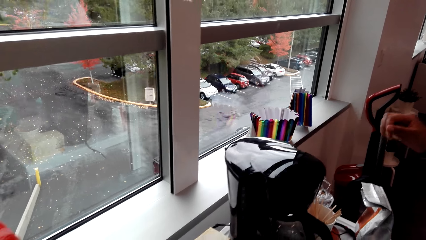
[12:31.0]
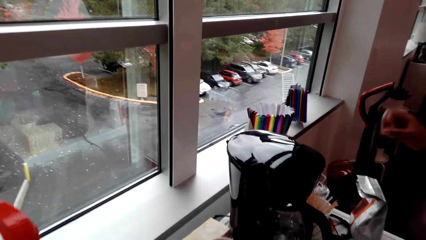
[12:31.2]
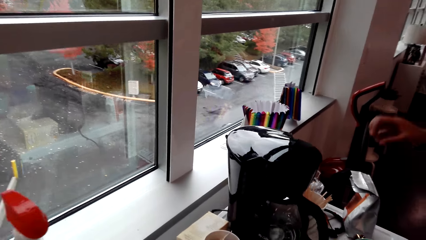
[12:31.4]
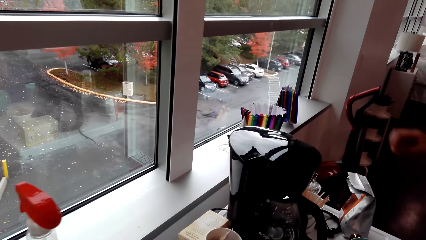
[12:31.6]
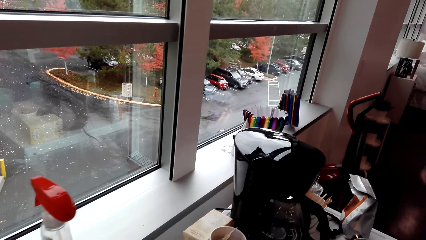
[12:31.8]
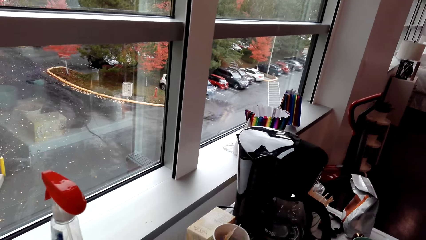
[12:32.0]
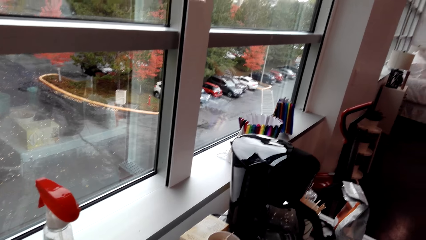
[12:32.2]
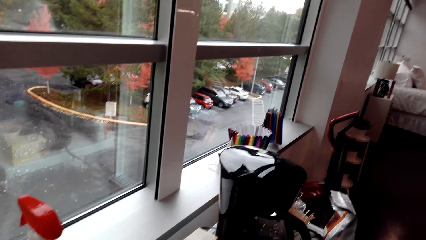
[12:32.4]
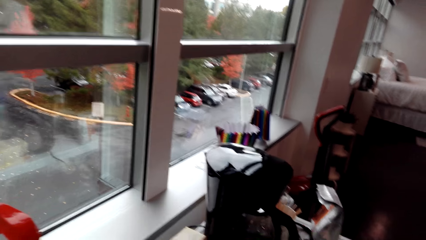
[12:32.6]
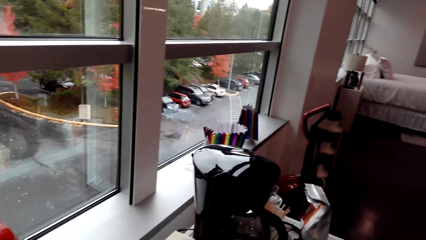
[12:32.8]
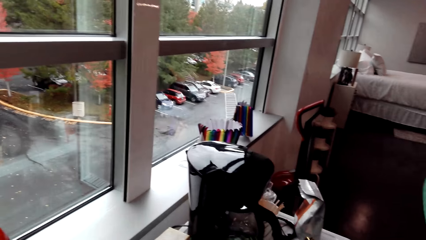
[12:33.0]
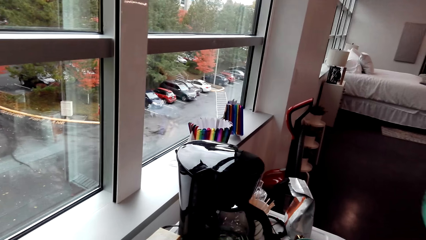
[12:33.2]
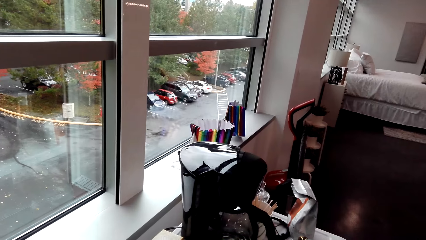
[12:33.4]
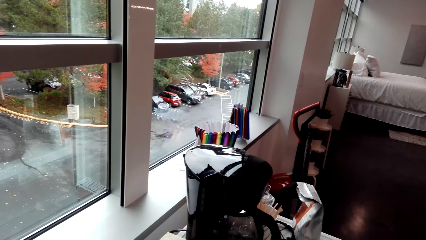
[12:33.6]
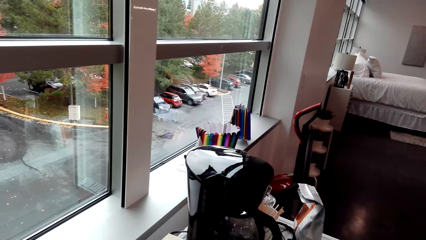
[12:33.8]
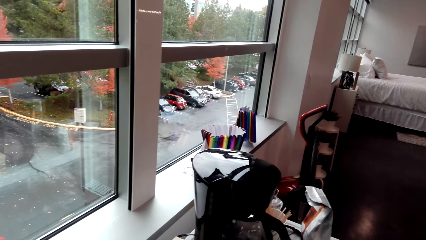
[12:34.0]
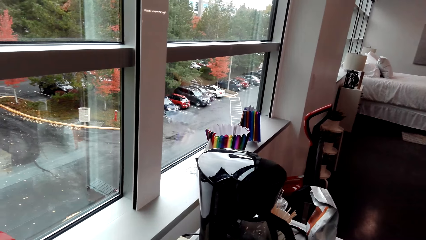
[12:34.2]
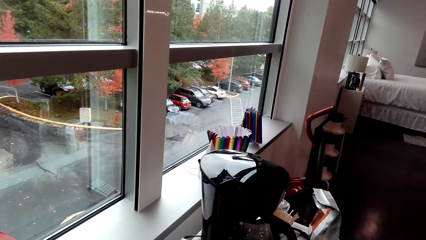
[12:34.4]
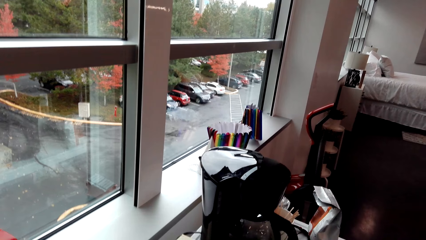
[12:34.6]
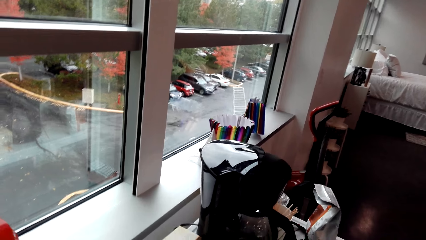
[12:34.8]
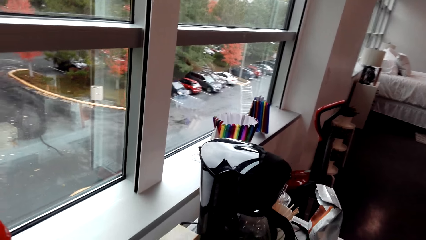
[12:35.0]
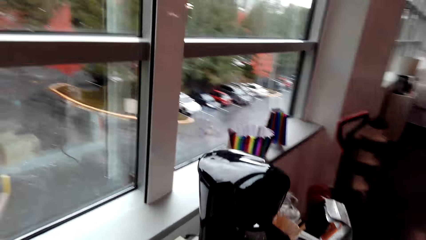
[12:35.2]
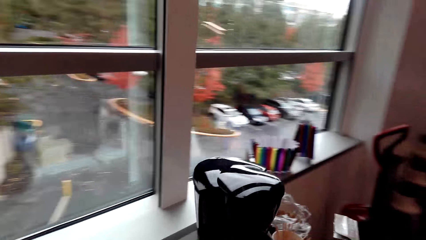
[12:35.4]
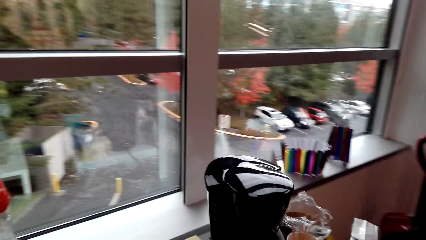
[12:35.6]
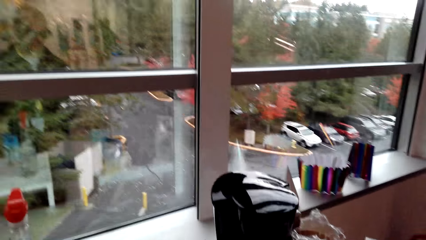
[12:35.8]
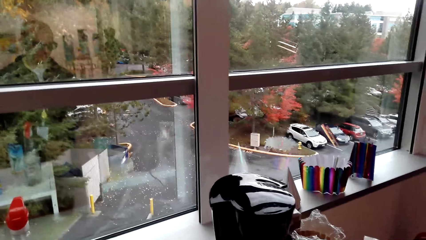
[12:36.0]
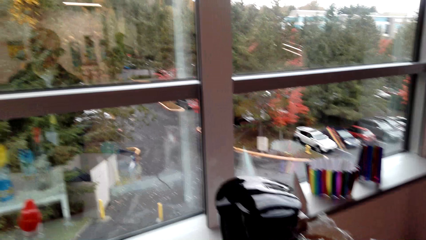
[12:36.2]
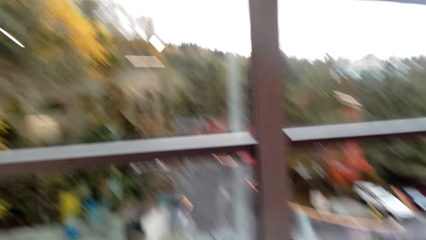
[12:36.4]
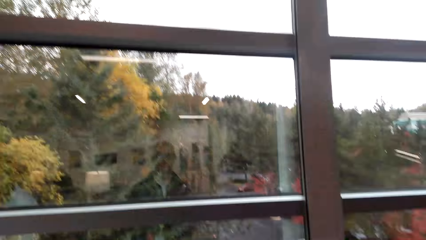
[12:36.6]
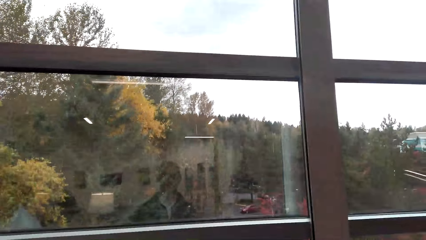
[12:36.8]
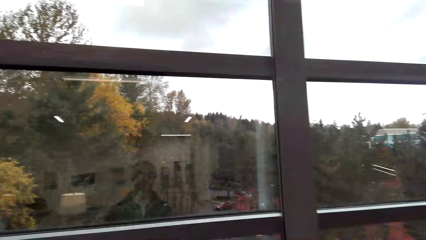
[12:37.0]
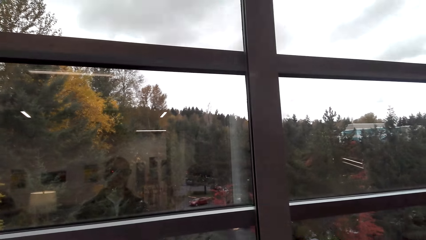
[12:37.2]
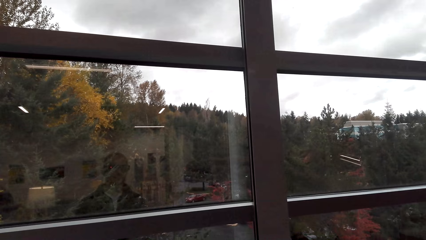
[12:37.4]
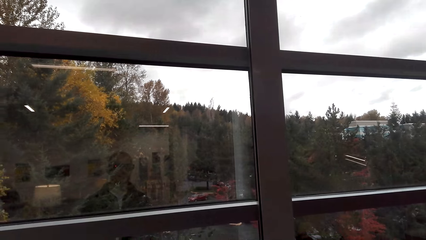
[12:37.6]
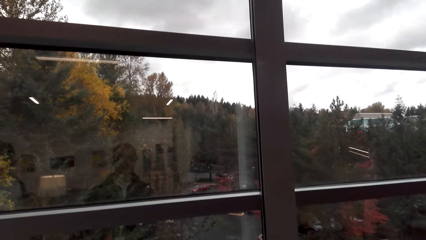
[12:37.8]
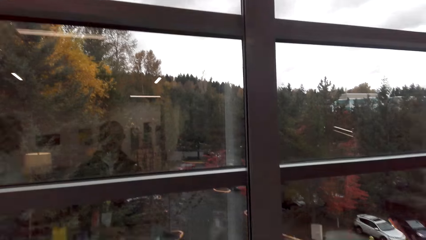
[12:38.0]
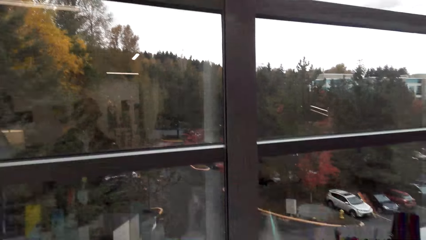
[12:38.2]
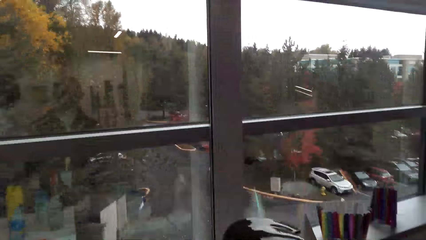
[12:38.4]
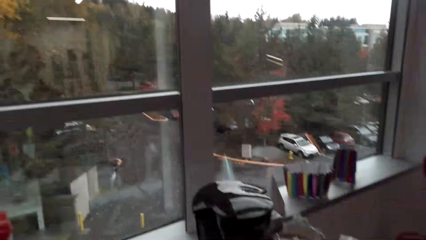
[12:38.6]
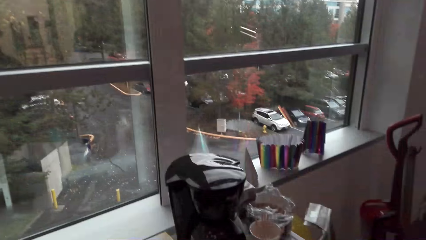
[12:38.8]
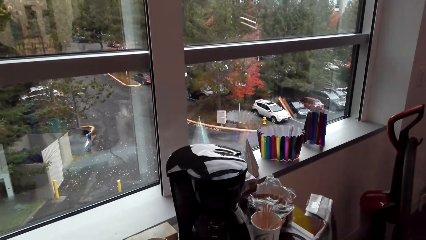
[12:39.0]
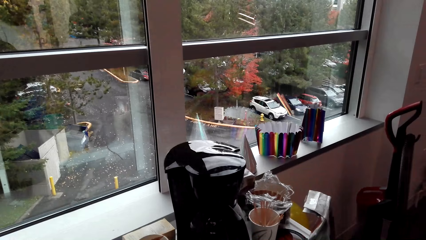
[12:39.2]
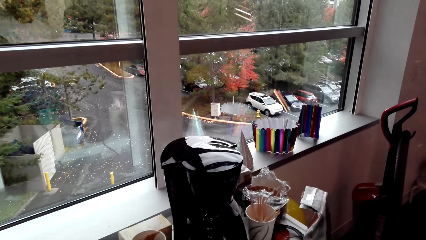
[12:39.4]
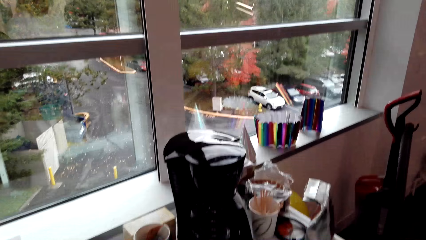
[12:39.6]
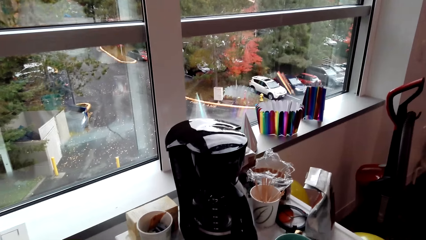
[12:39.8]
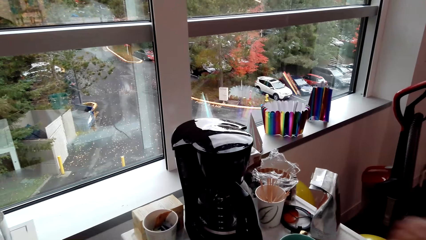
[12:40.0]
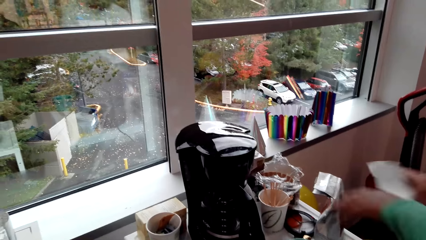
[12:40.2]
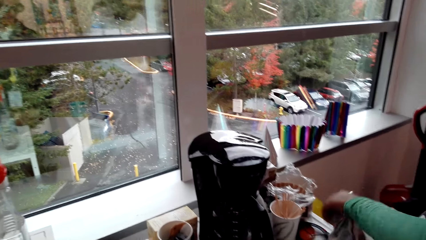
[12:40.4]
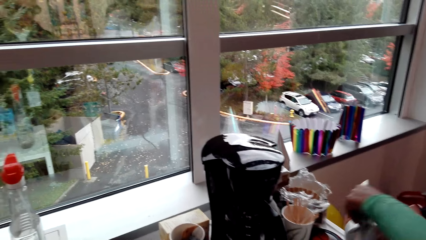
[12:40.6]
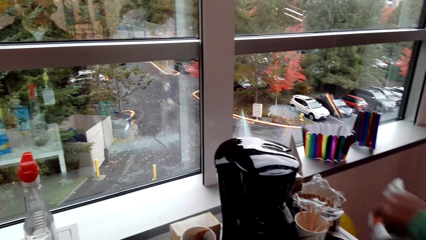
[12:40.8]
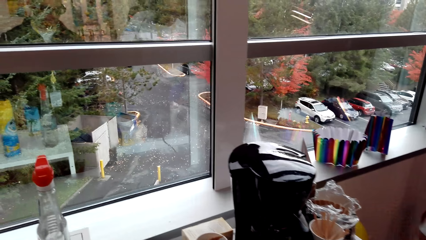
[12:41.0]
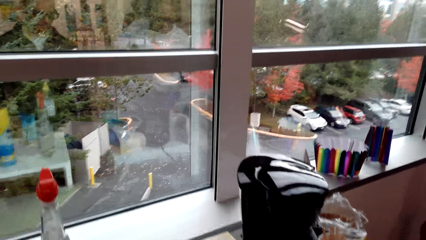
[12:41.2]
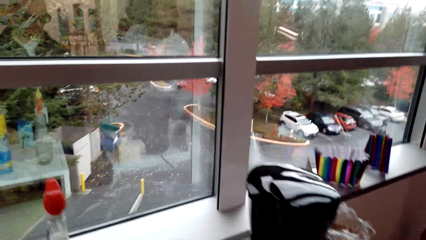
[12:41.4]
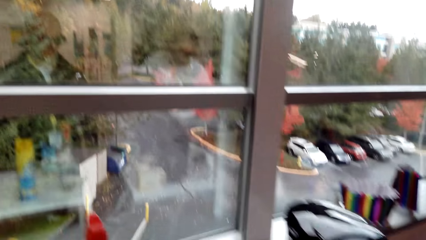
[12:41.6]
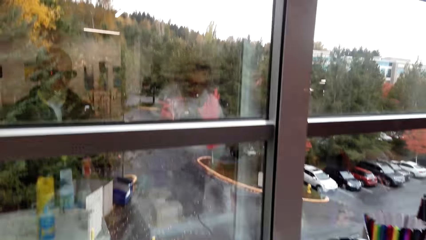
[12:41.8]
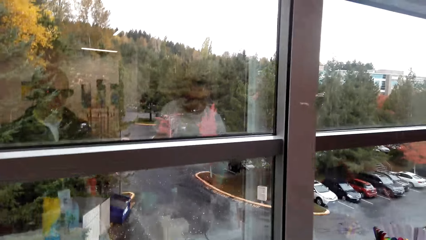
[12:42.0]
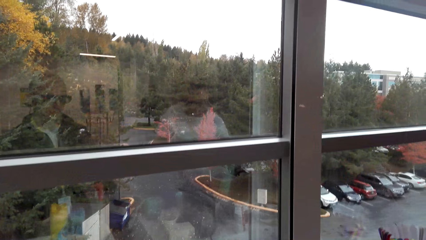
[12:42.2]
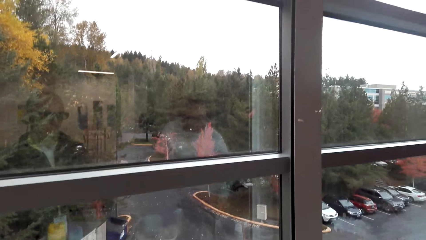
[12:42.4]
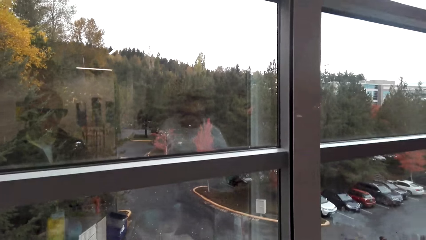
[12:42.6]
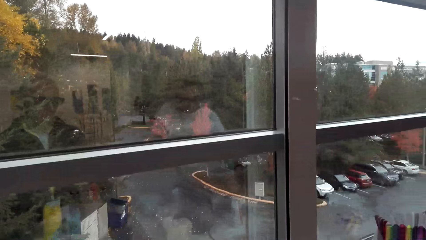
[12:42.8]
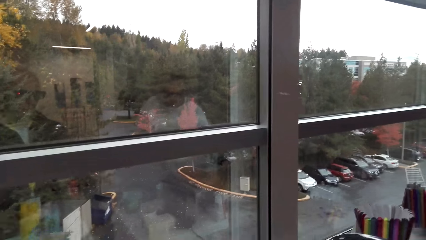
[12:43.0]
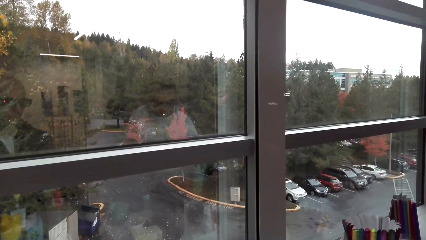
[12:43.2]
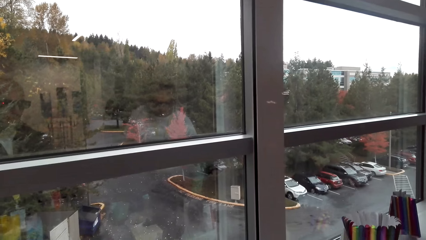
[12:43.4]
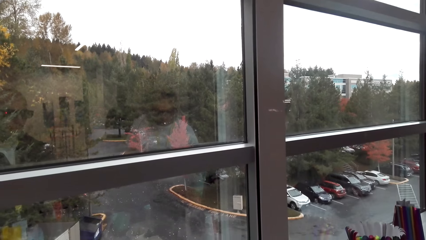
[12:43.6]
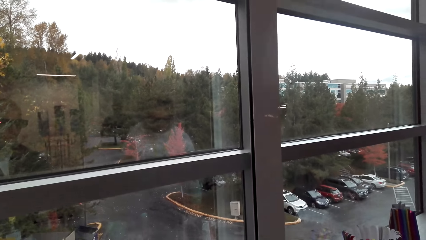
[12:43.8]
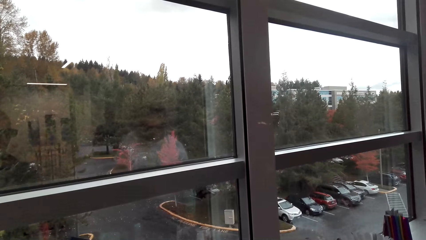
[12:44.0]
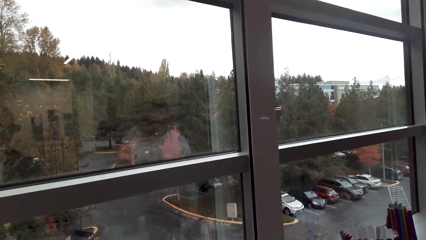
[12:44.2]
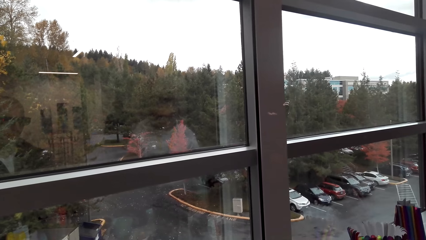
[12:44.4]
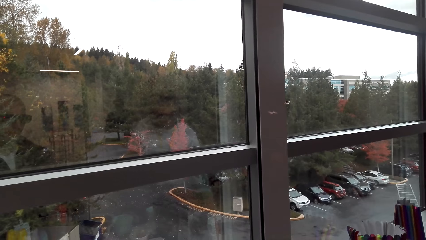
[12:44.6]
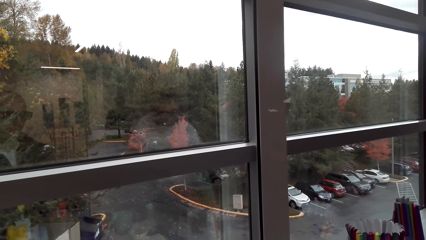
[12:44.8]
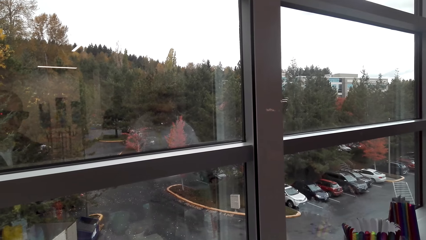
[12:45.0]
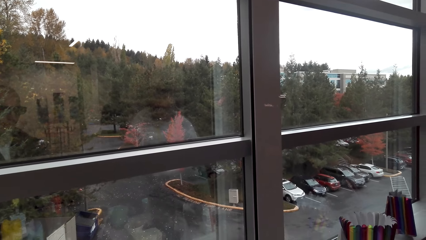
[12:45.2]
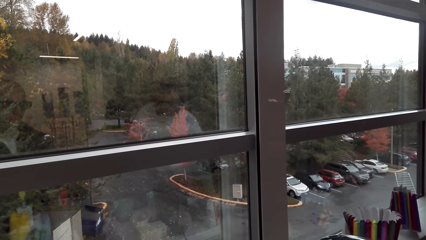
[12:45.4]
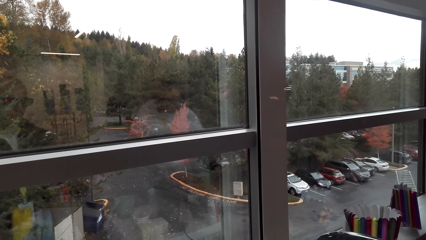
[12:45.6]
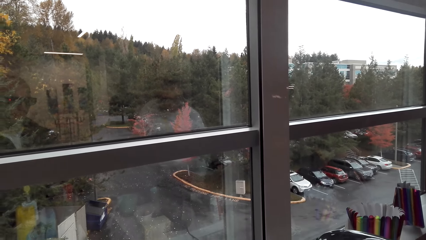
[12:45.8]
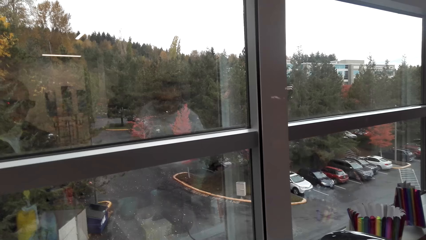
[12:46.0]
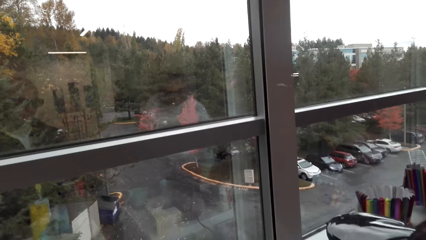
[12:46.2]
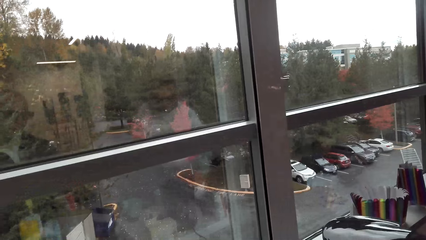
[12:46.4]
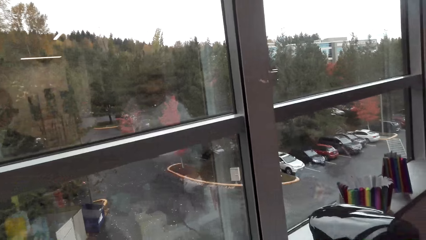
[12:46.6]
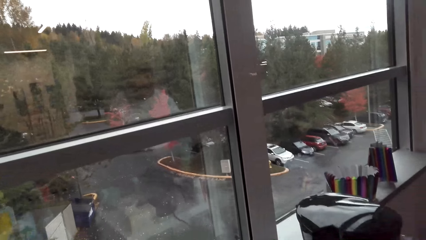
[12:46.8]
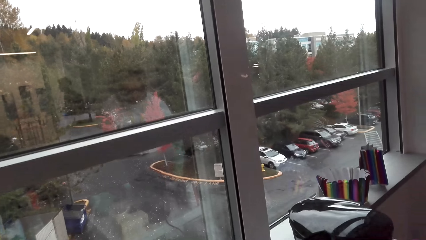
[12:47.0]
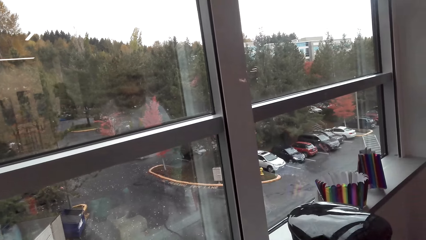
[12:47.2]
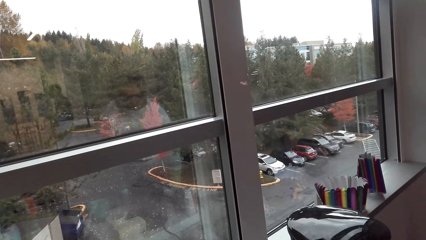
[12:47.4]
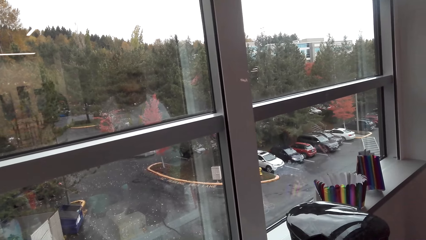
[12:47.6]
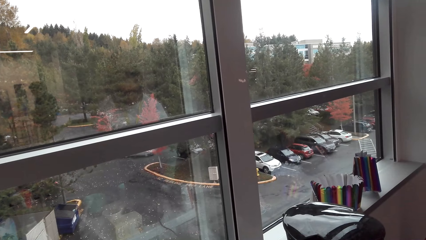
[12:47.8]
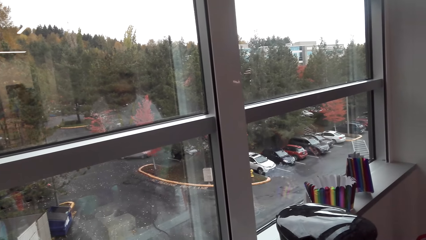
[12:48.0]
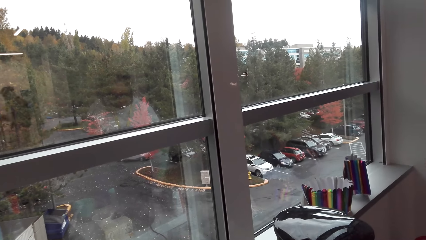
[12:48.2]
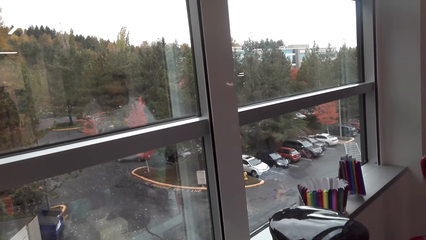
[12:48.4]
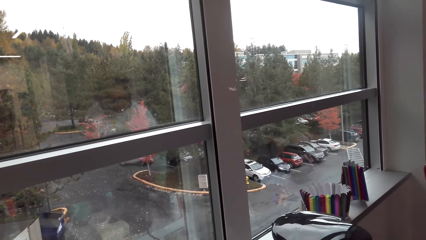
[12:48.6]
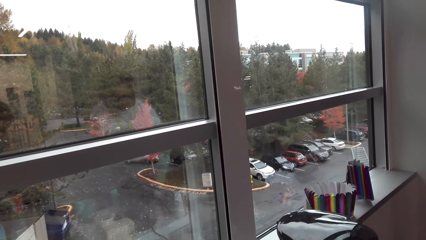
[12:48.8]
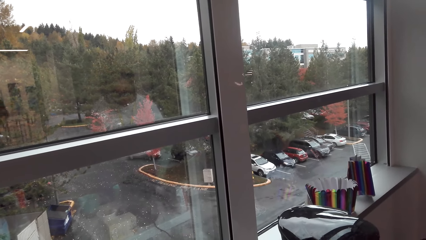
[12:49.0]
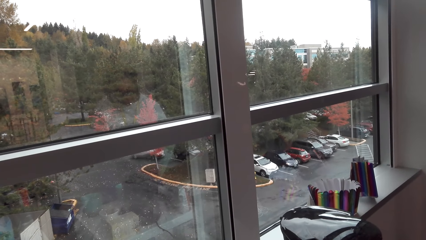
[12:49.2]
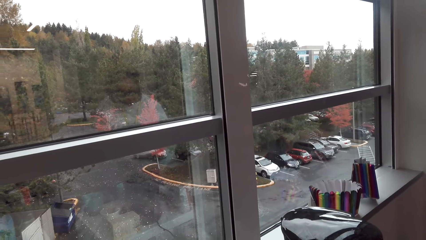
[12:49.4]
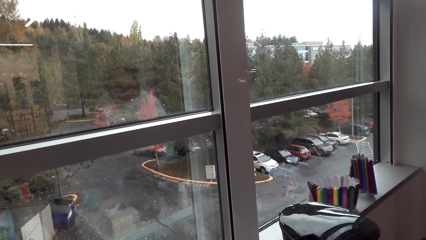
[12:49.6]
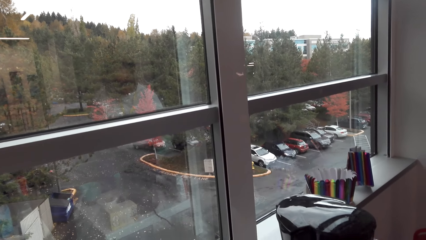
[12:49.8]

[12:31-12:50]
The camera wearer turns around the room. They look around. A woman picks up the package. The camera wearer turns around the room.
